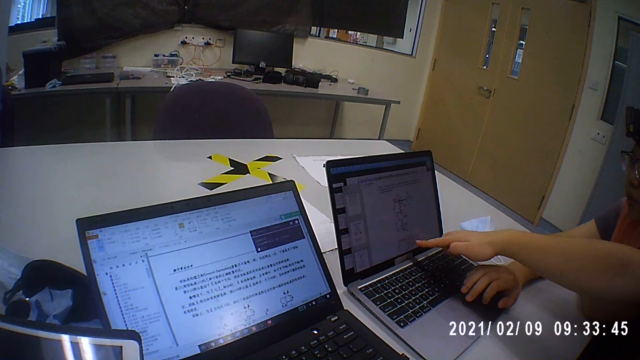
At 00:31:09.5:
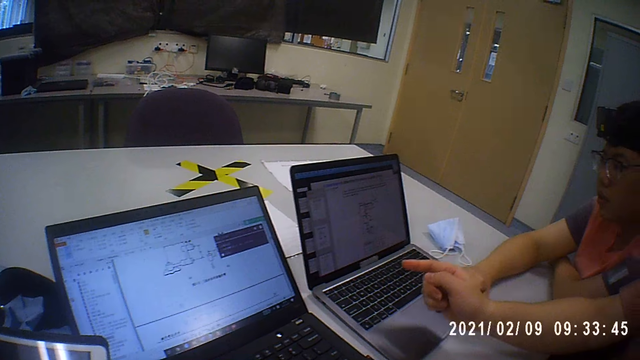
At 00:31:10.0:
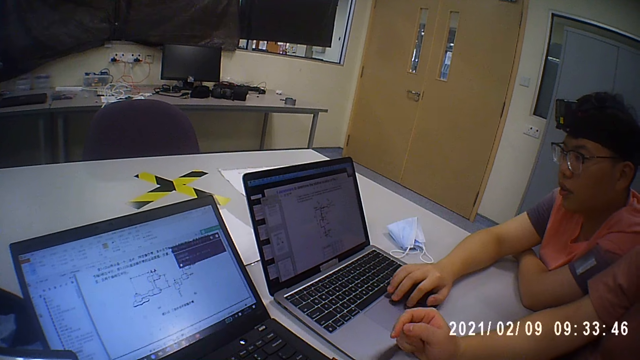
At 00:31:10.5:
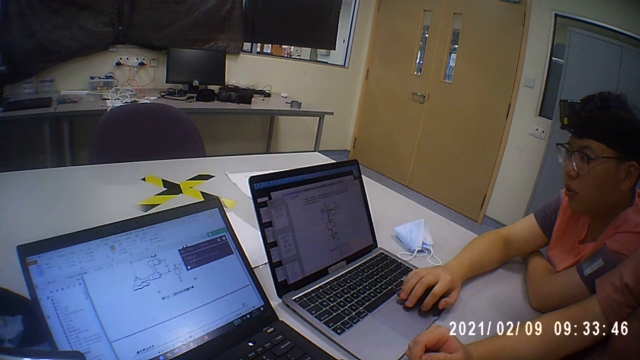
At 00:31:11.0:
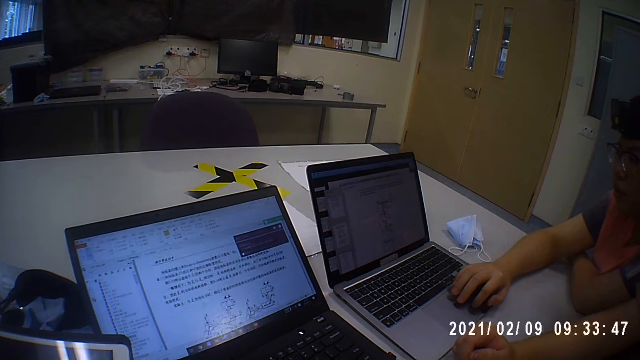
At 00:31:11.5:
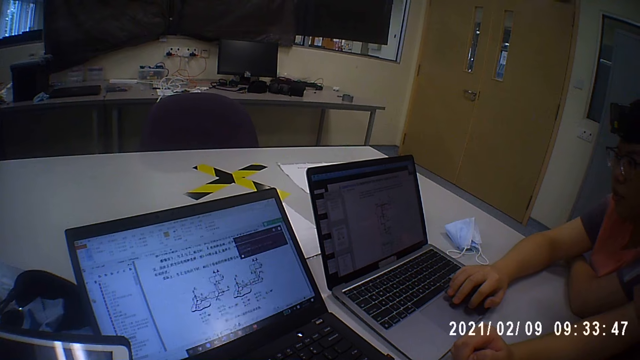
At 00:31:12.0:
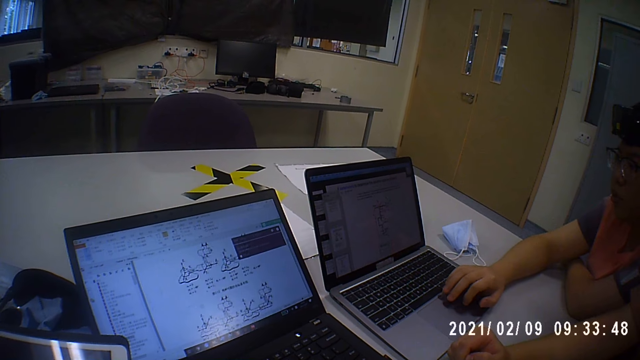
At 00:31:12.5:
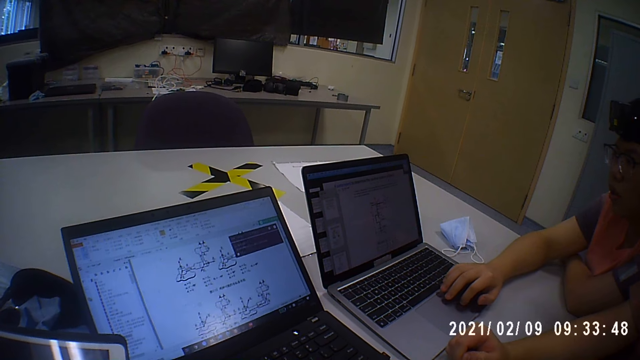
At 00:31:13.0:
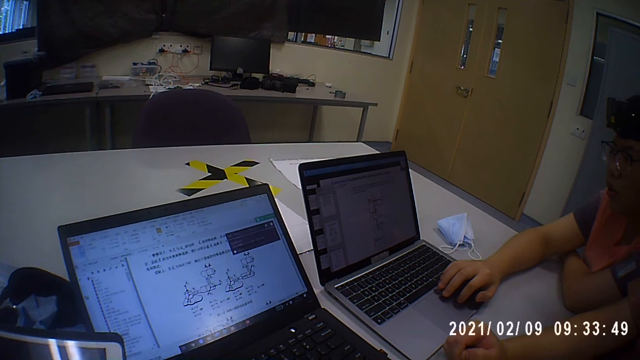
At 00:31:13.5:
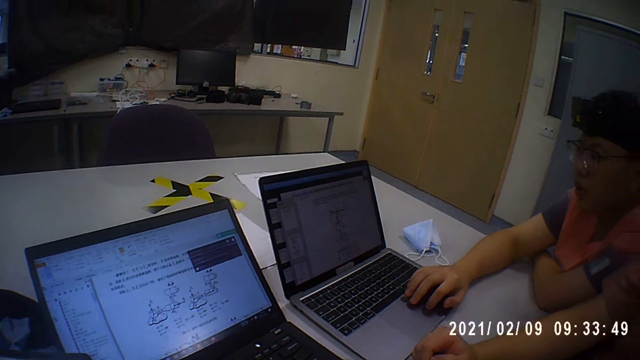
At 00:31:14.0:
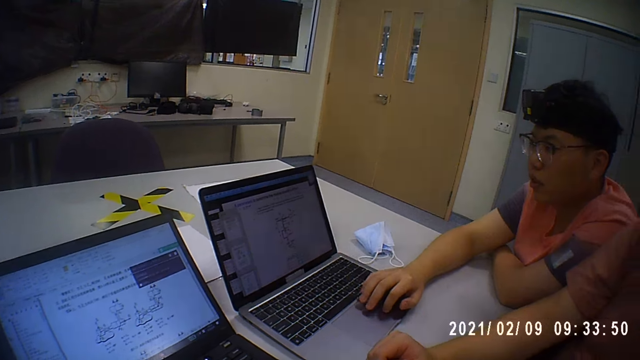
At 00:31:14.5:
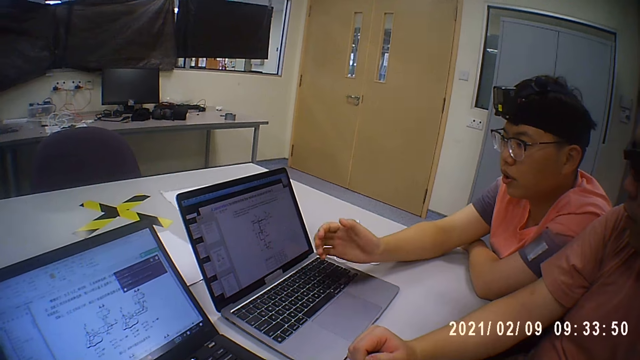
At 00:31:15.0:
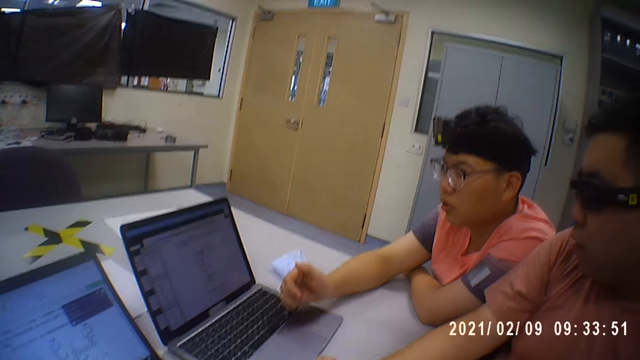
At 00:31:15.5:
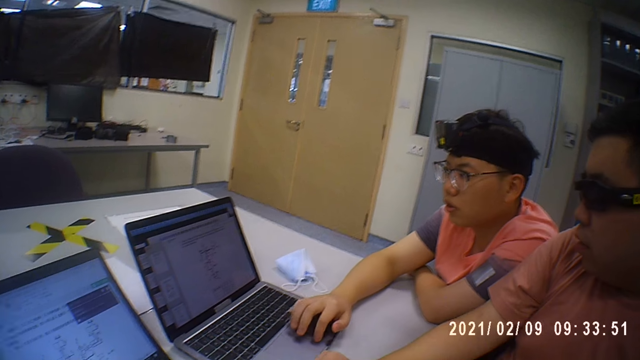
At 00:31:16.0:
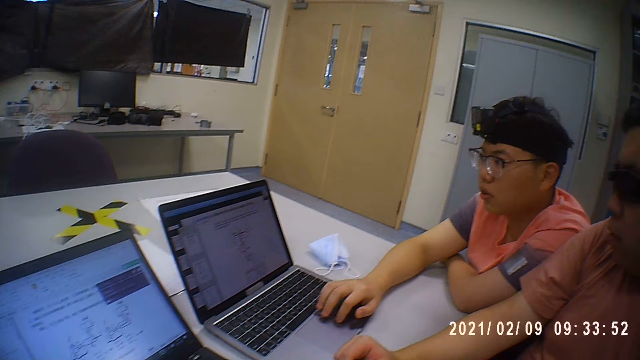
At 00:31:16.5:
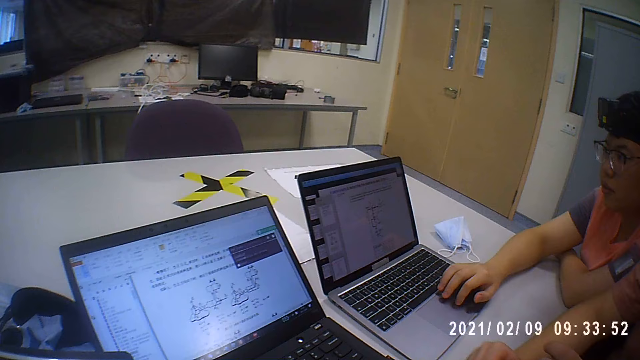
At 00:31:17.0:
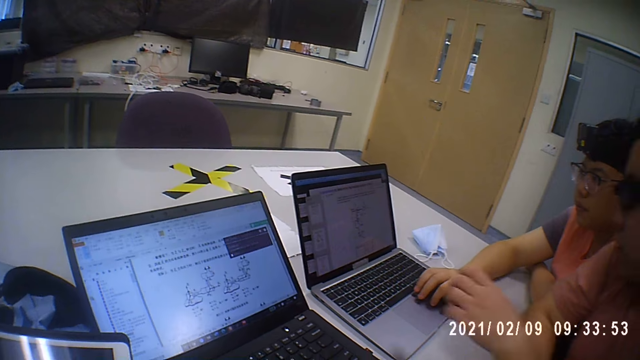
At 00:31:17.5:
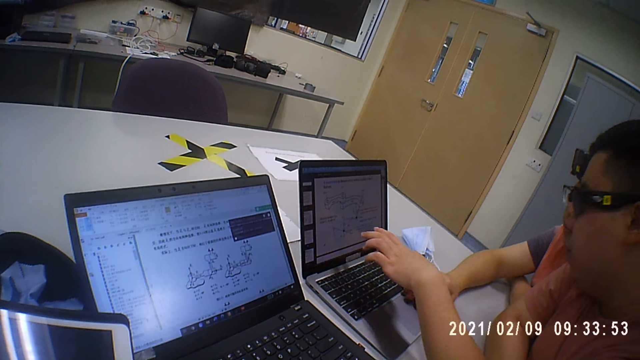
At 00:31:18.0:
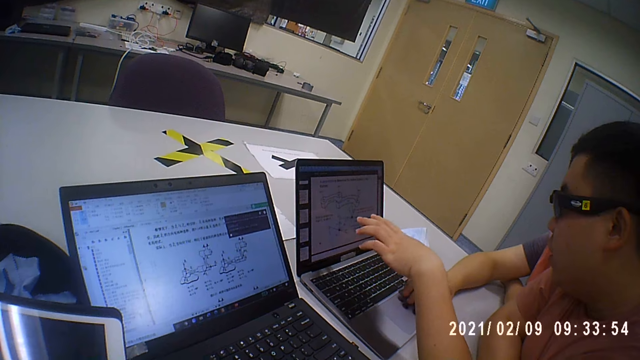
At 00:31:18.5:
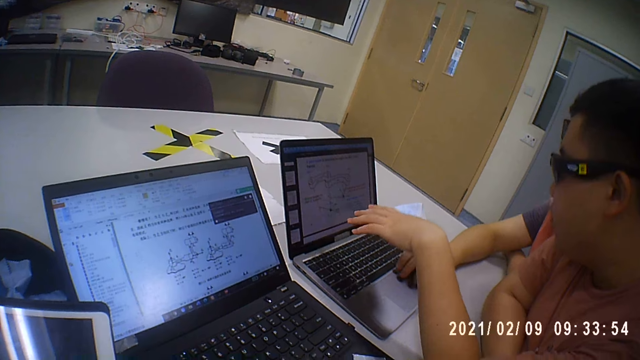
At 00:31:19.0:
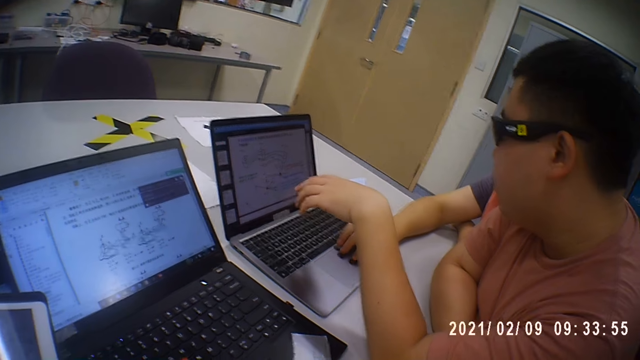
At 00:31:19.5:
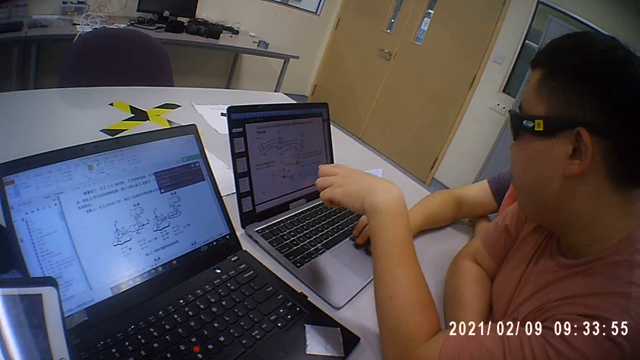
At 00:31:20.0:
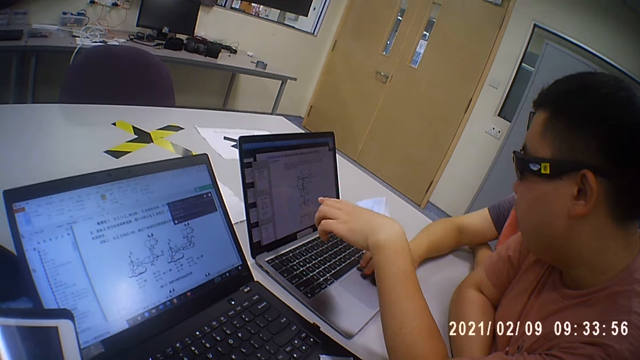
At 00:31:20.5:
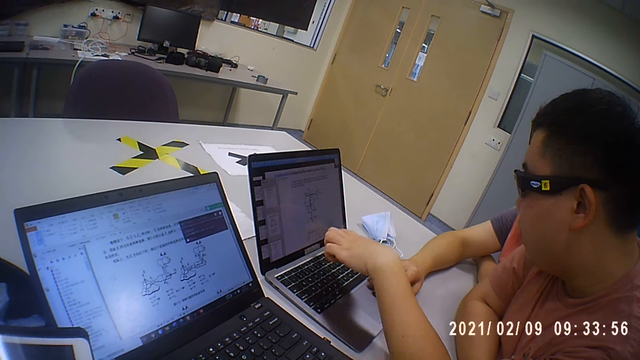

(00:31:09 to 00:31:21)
A man operates the laptop. Another man moves the hand.

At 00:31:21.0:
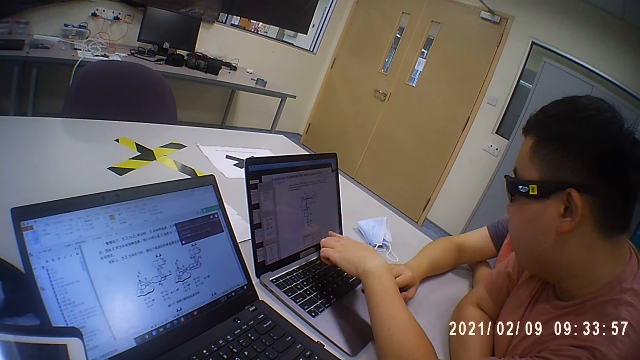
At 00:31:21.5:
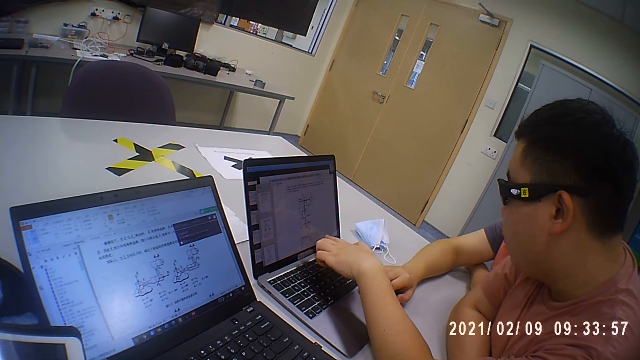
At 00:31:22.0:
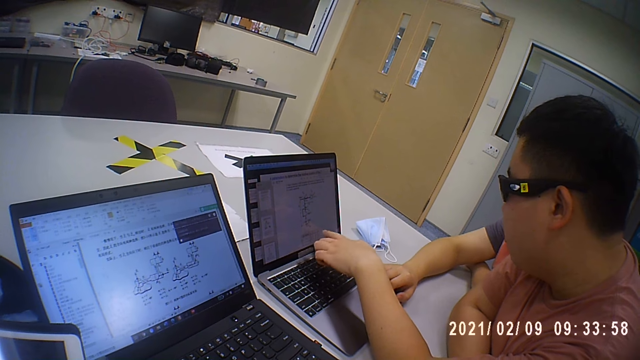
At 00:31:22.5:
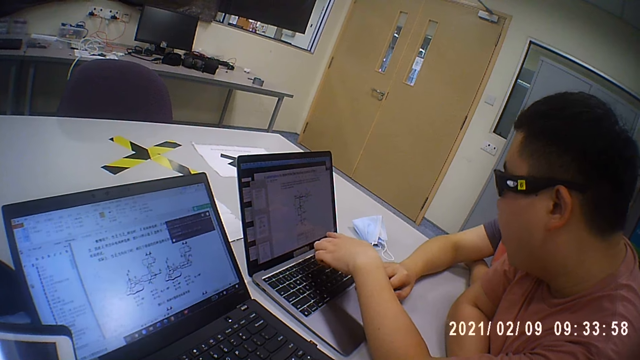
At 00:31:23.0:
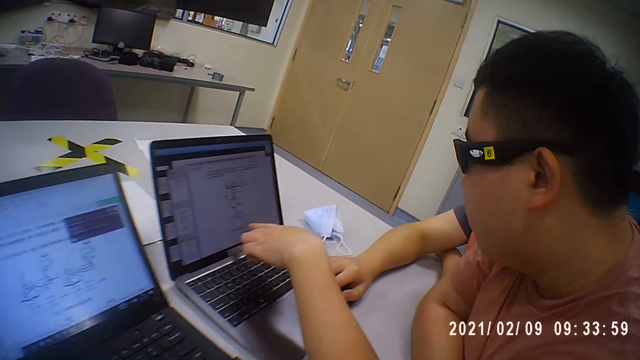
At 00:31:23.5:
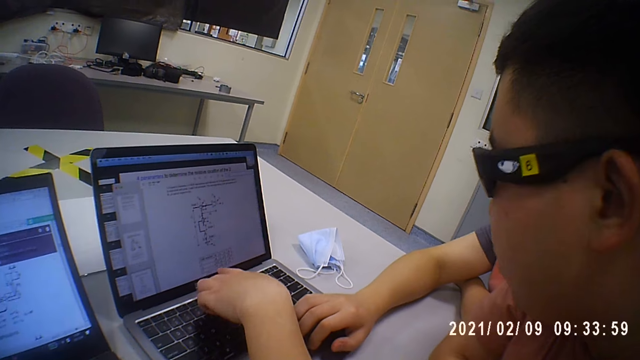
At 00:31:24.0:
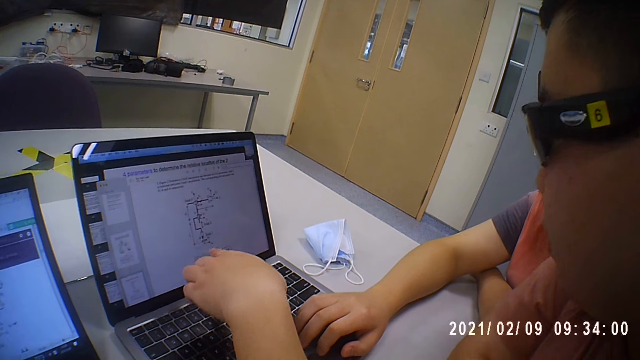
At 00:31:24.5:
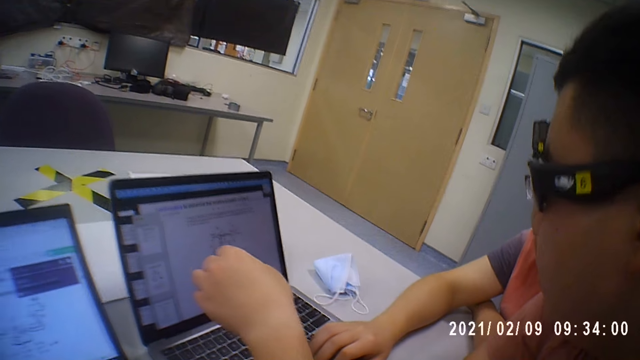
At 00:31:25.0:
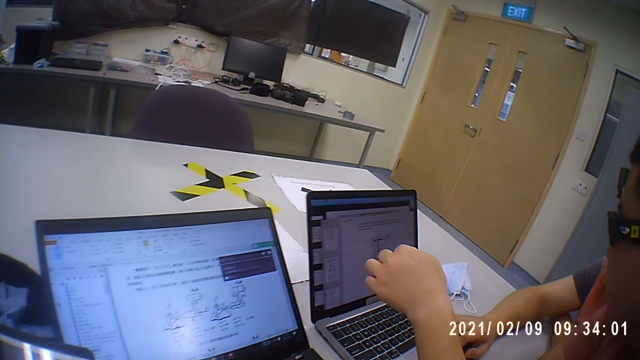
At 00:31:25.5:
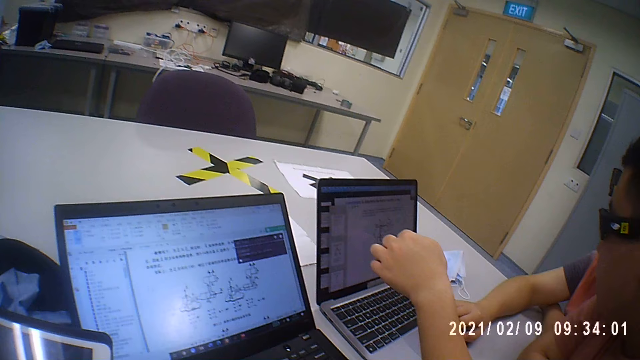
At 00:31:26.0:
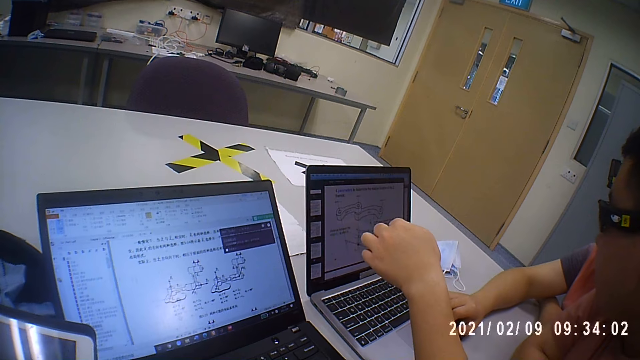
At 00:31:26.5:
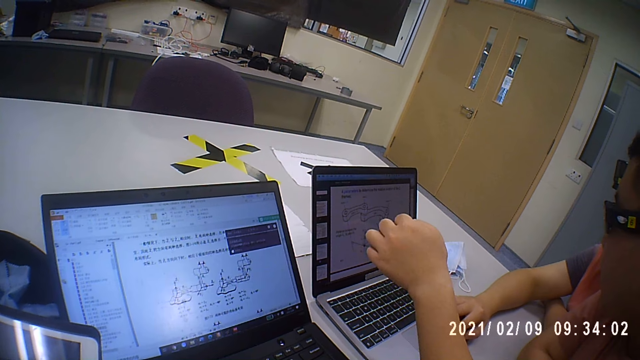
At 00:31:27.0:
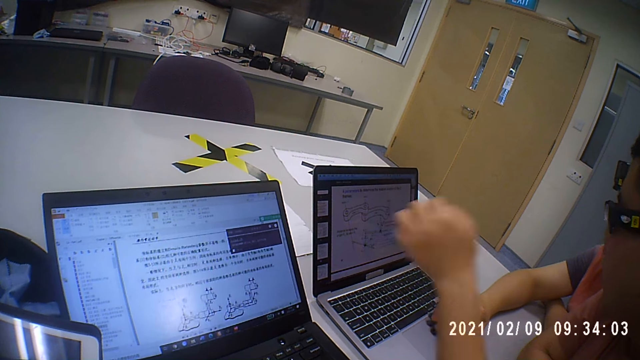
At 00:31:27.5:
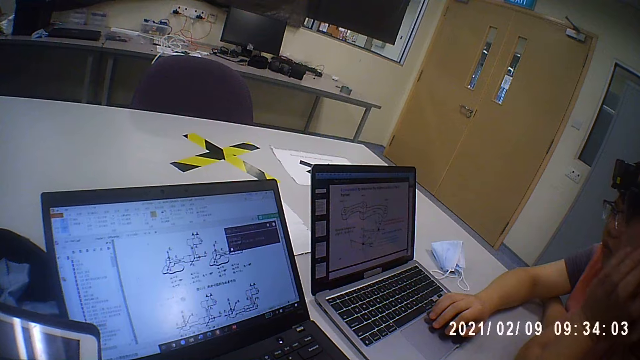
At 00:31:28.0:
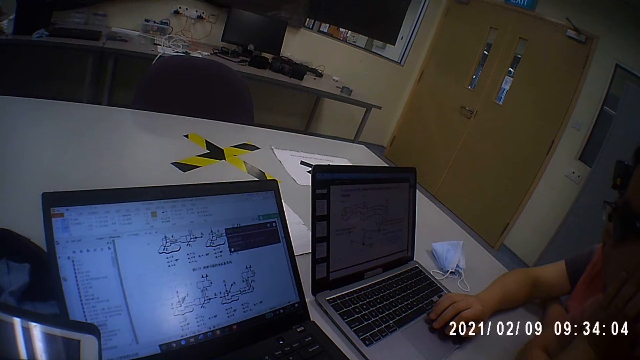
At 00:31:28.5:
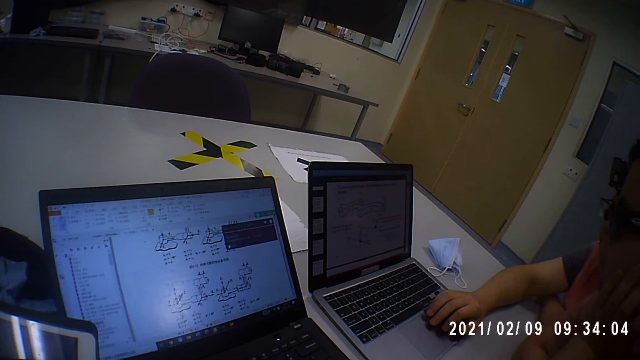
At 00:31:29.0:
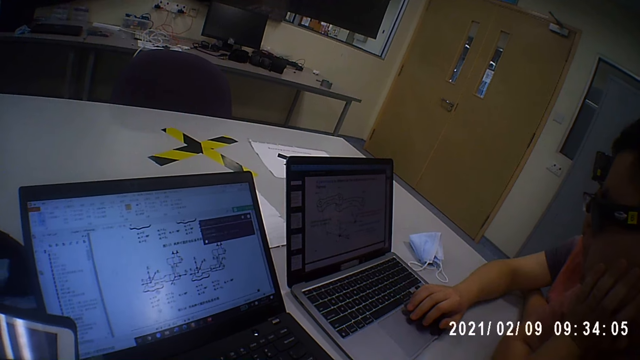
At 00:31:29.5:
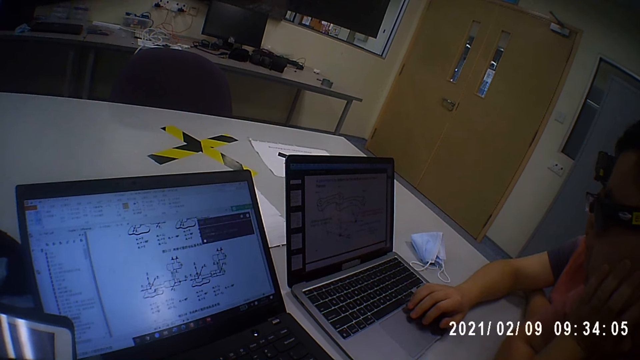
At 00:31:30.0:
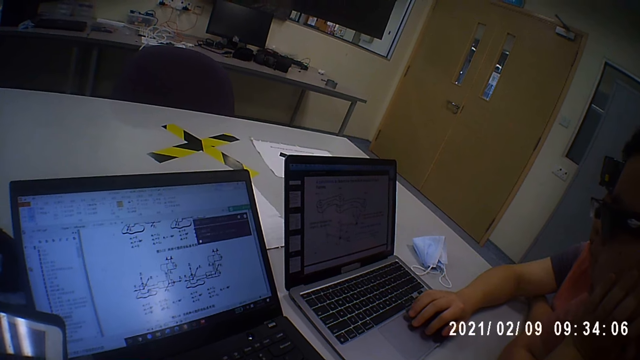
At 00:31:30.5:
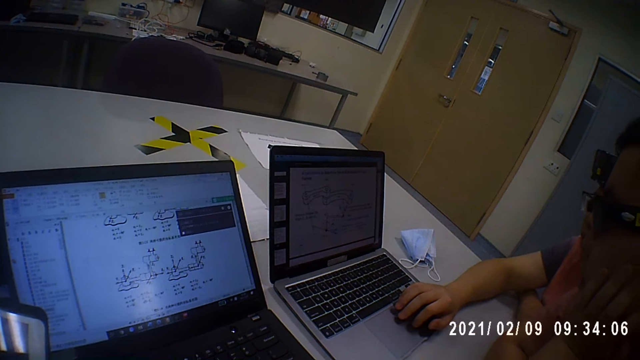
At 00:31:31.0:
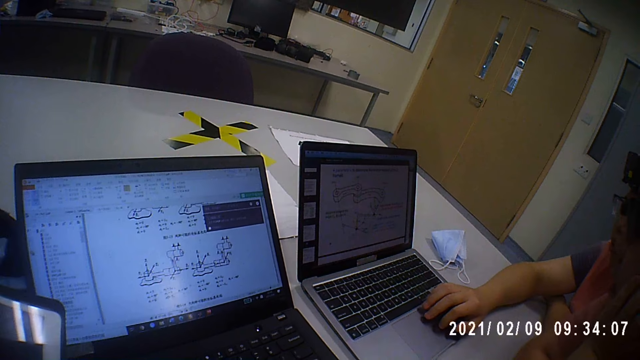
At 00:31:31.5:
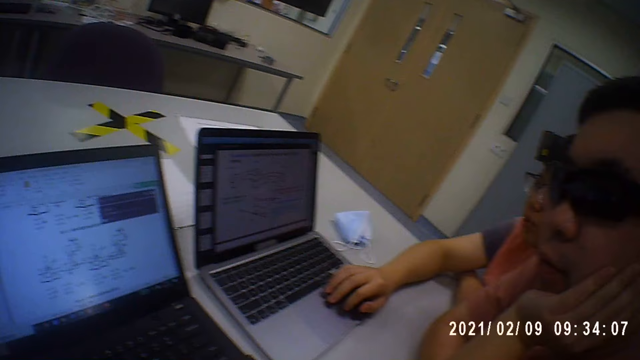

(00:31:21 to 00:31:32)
A man operates the laptop.
